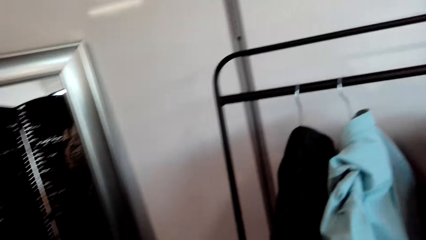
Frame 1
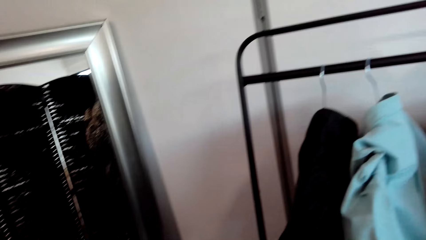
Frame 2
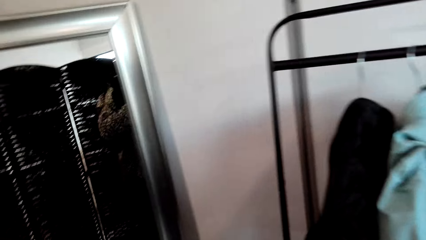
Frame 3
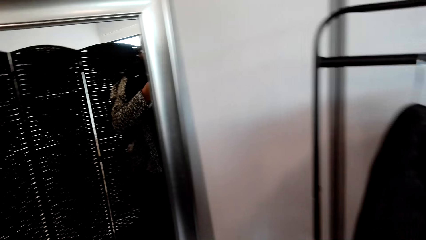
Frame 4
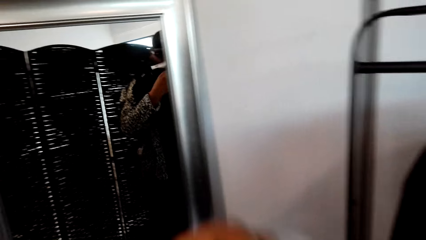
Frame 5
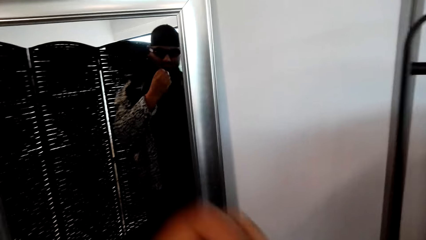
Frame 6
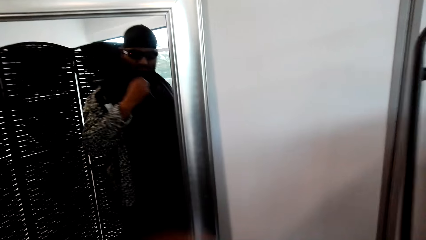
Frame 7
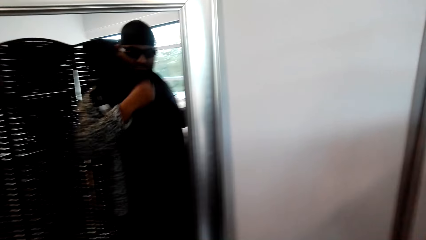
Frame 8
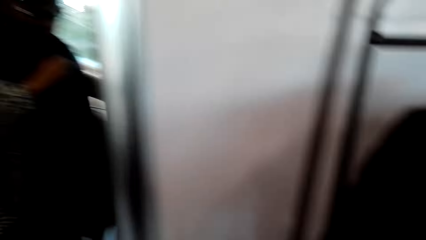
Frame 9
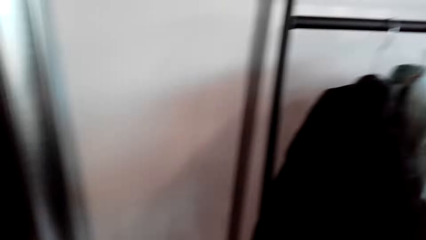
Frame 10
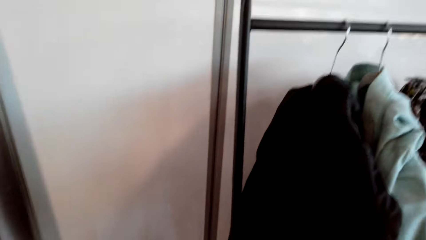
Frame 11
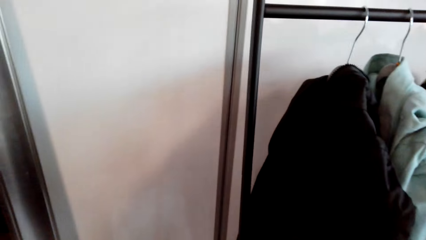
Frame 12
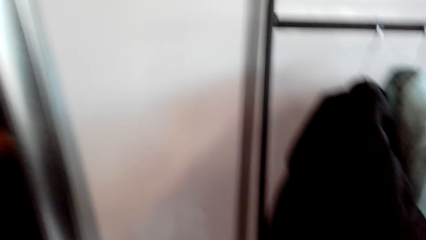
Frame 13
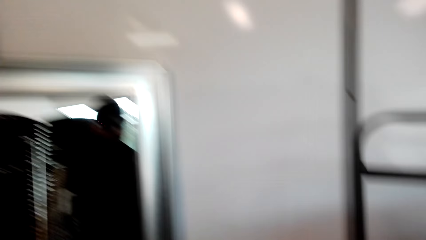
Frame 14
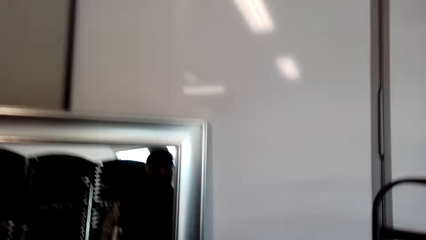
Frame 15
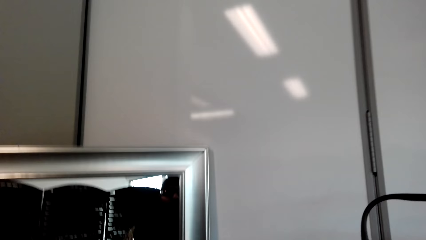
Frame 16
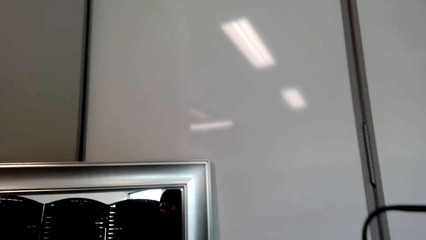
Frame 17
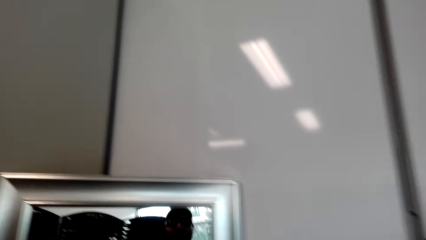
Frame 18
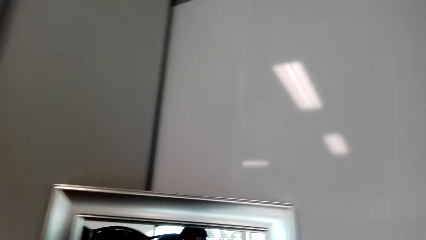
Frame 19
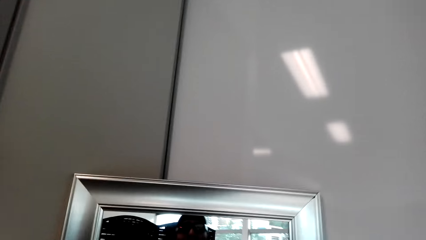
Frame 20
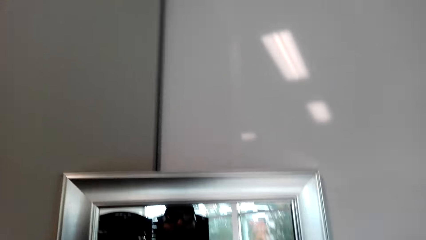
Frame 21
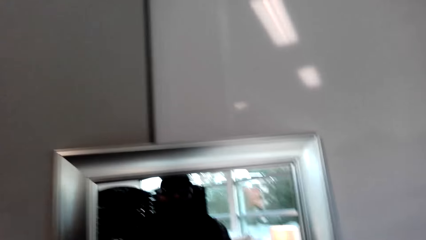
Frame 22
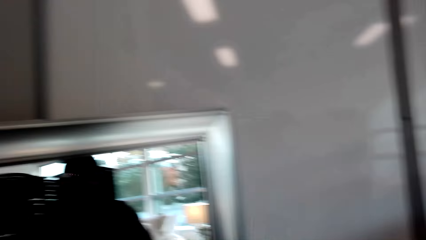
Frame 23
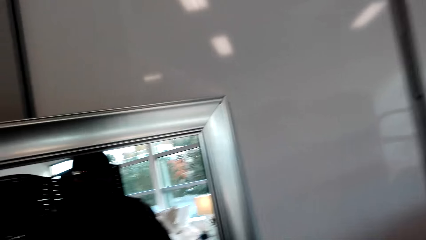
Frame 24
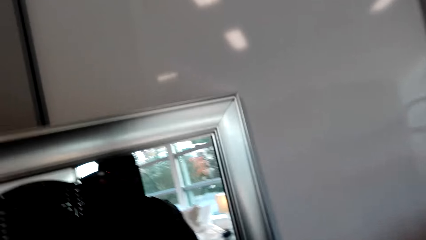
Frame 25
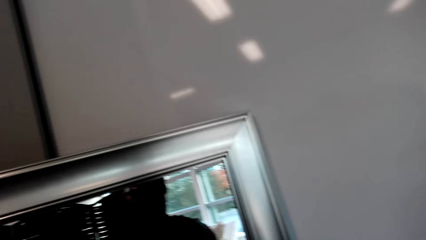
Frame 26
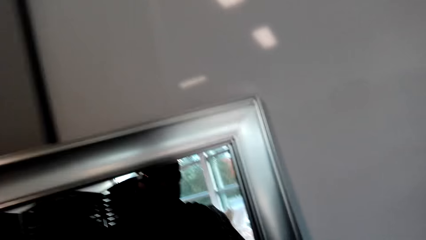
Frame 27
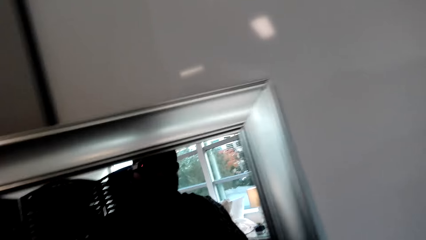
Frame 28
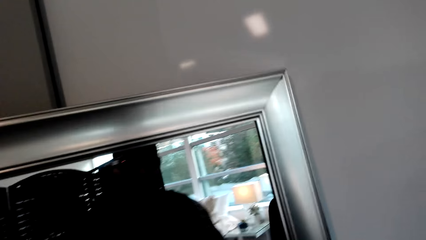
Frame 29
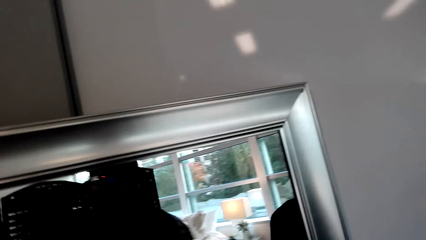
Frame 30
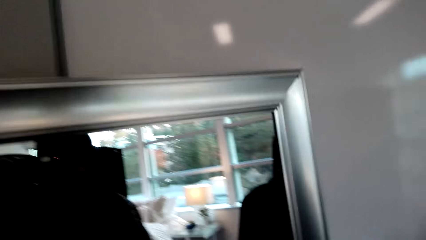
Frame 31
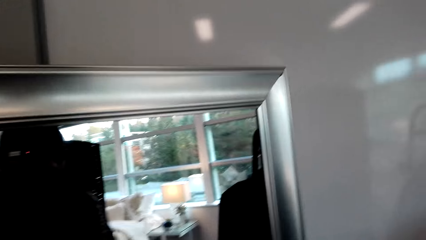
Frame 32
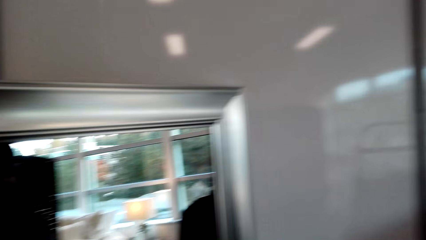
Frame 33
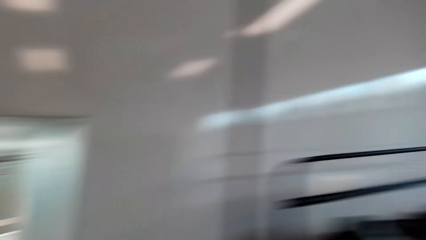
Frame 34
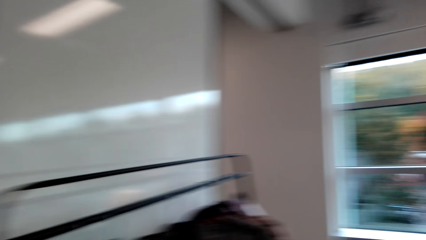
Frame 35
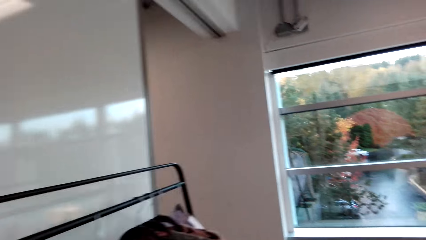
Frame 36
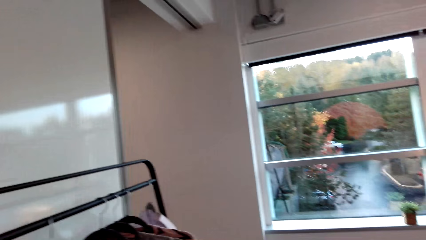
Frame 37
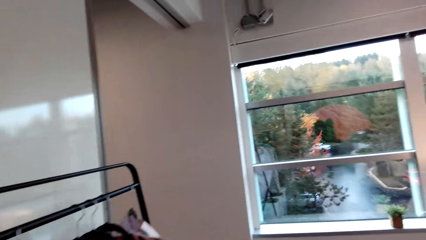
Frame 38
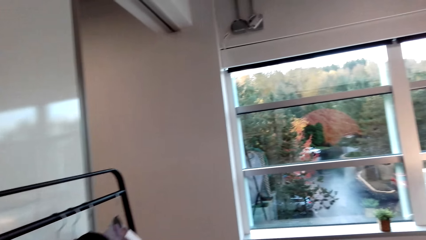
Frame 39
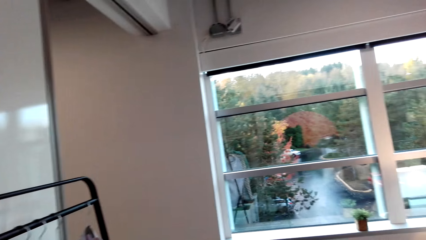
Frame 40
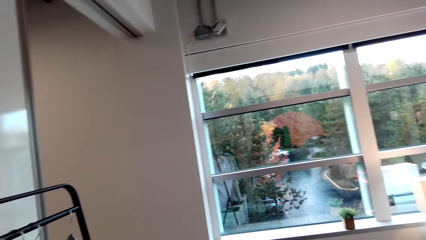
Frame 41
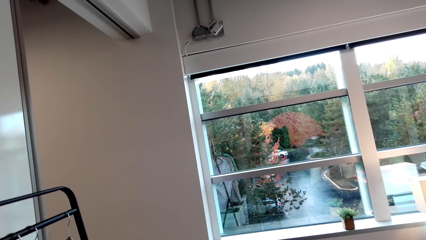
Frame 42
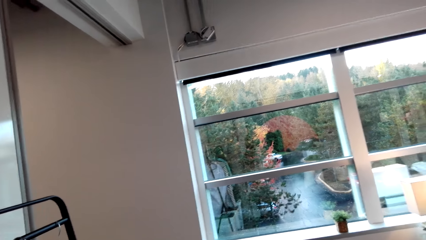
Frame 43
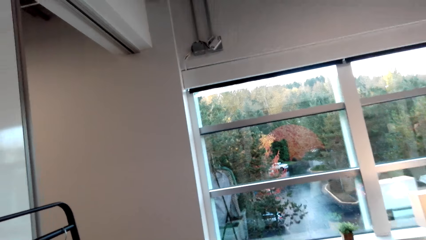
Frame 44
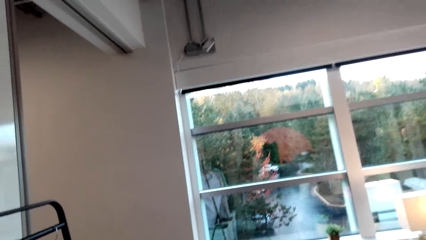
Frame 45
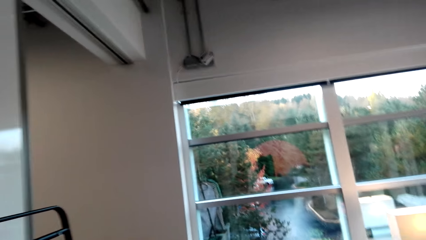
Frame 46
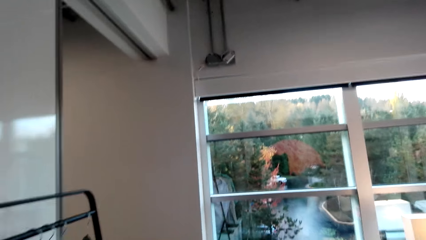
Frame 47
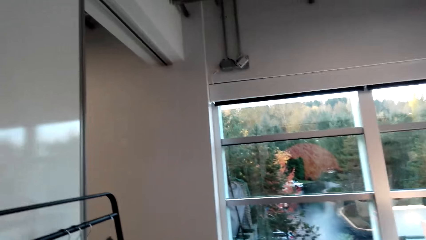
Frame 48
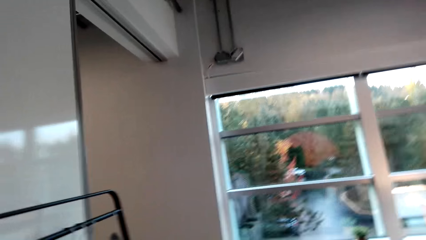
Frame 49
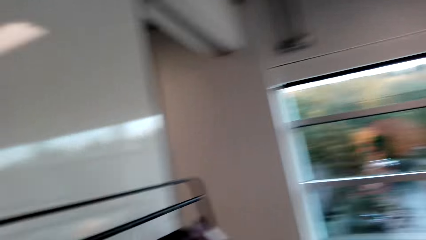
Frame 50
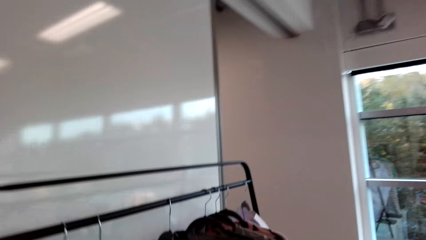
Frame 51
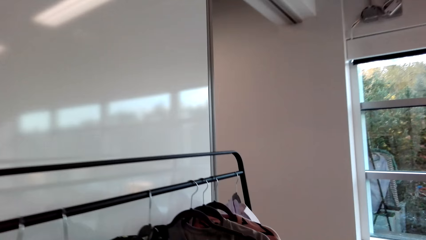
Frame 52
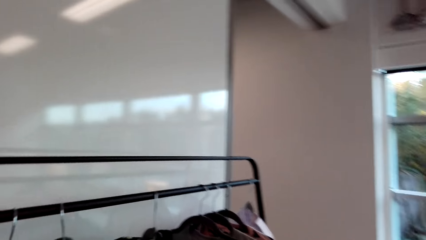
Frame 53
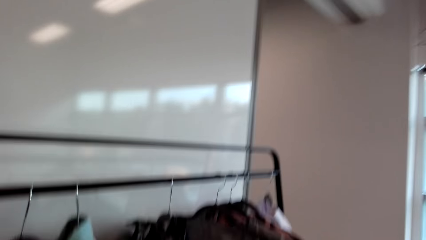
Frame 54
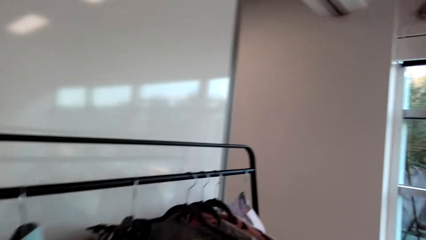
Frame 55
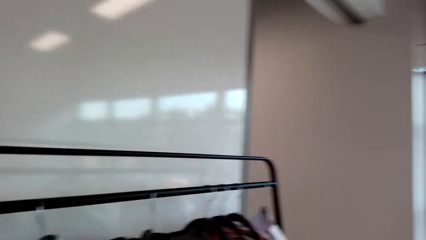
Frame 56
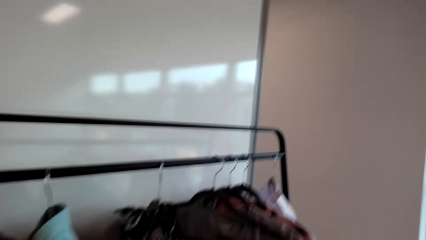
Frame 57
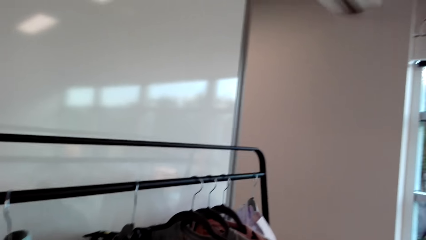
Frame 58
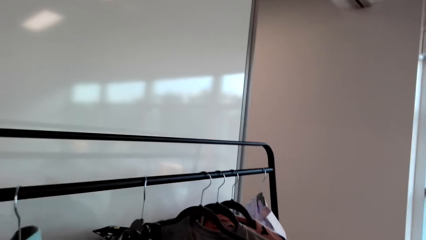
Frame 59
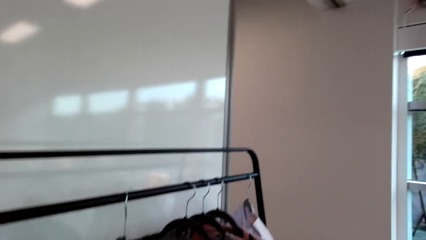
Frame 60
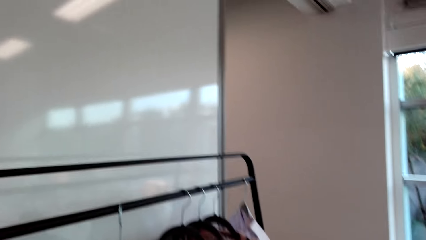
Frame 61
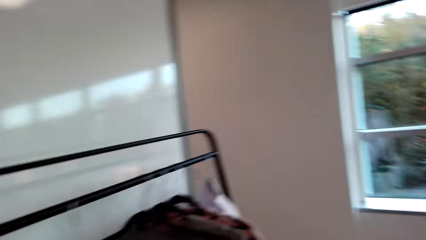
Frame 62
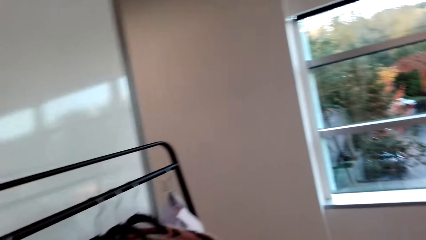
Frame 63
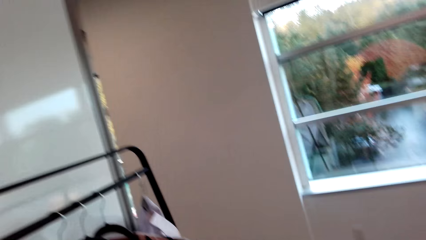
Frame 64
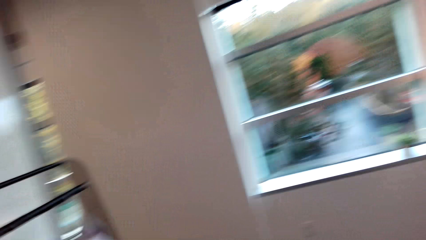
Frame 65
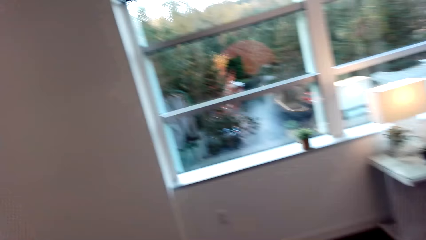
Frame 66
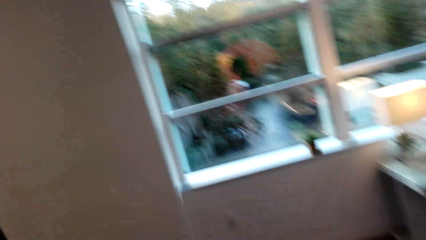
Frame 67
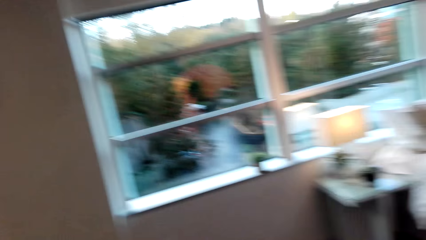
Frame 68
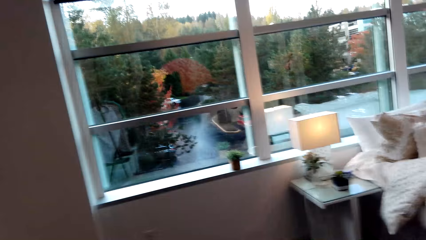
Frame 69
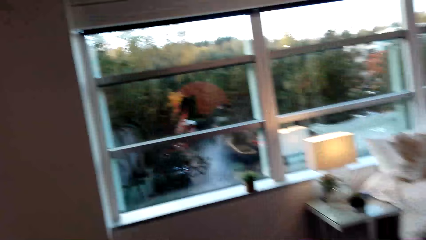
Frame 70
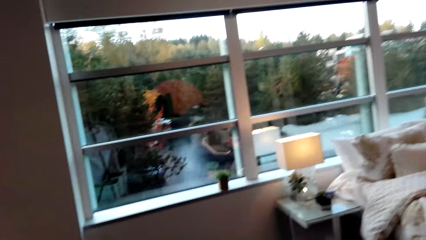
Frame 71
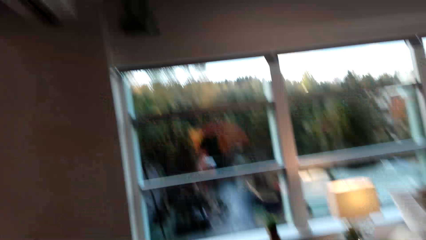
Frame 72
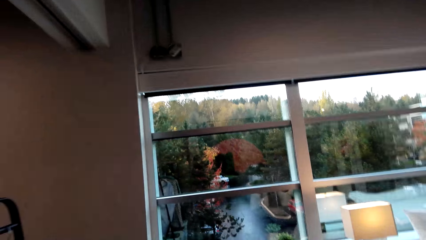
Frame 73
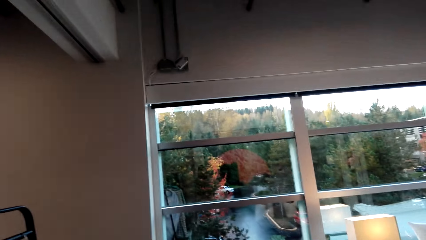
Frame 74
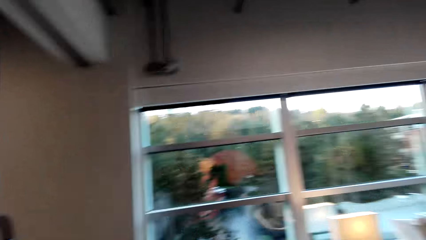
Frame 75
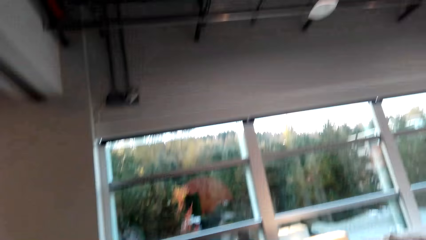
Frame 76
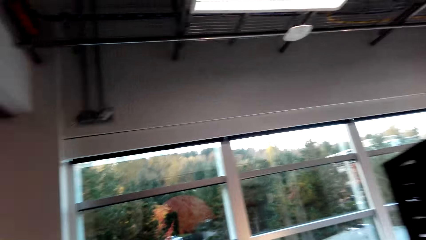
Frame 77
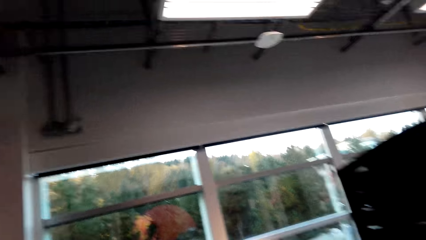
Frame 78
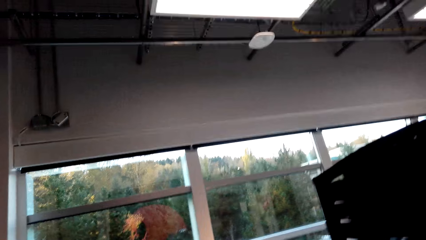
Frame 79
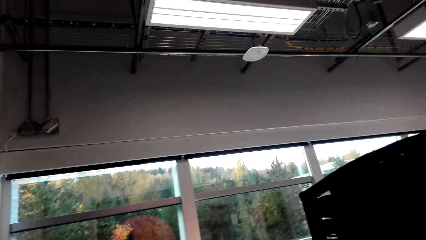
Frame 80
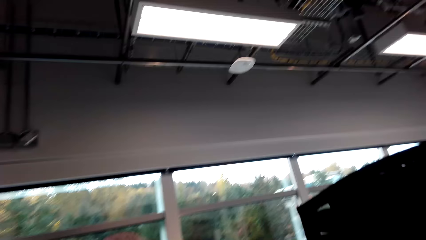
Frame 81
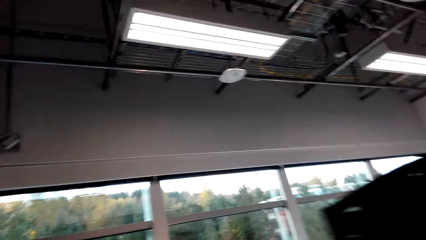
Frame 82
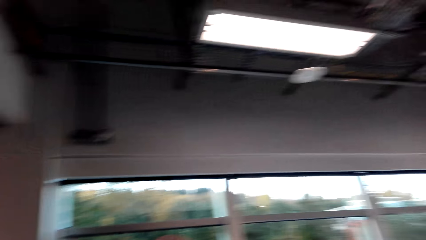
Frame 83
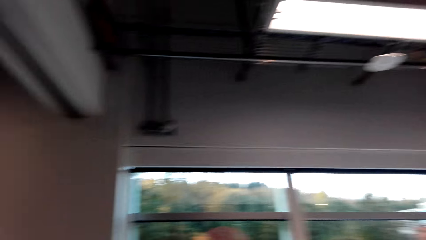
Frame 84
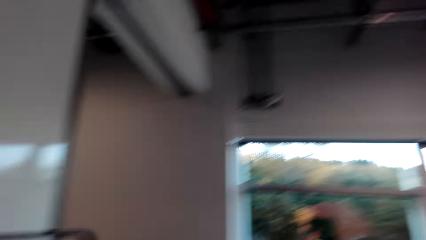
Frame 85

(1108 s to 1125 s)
The camera wearer looks at themselves in the mirror. They look at the clothes on the rack. They look at themselves in the mirror. They look at the window. They look around the house. They look at the rack. They look at the window.
